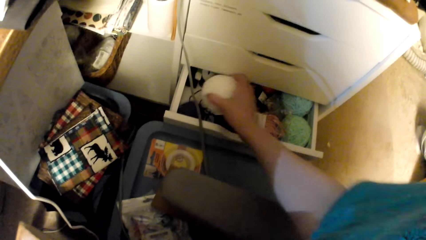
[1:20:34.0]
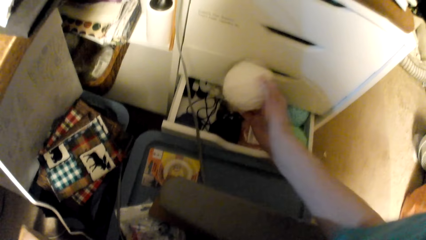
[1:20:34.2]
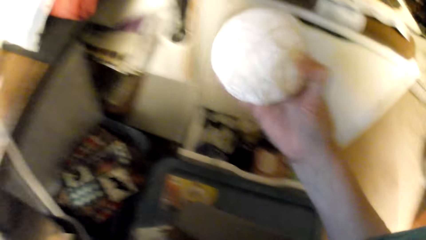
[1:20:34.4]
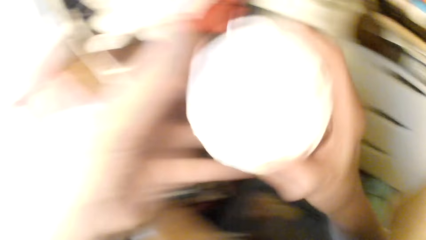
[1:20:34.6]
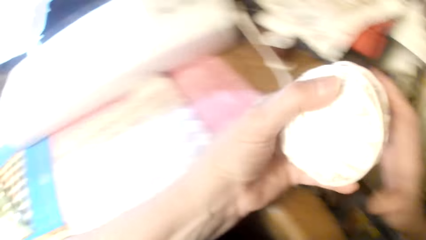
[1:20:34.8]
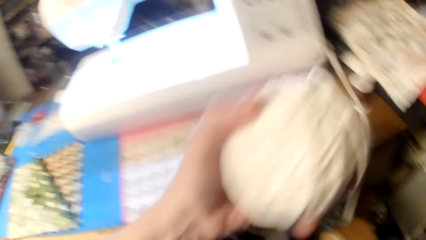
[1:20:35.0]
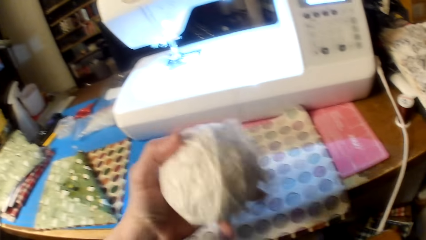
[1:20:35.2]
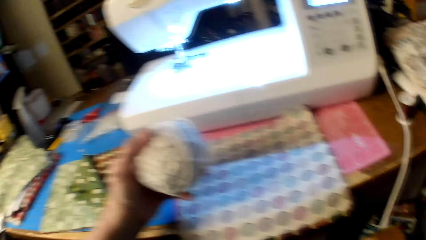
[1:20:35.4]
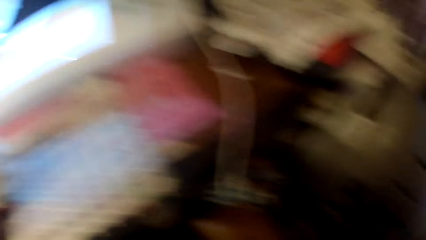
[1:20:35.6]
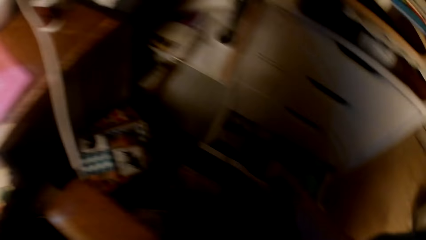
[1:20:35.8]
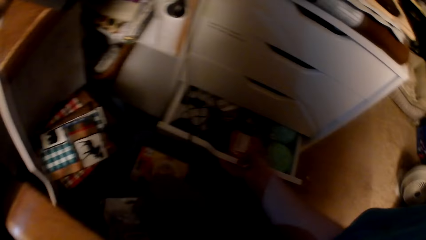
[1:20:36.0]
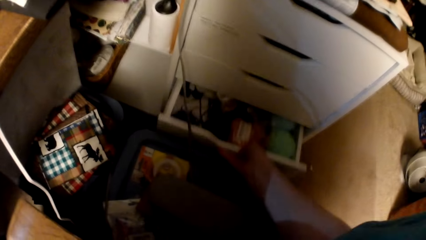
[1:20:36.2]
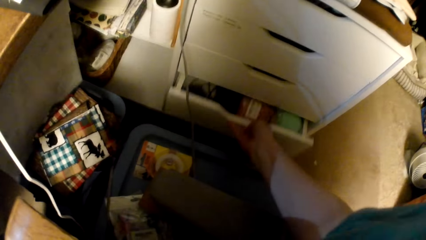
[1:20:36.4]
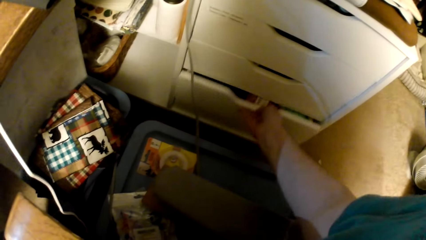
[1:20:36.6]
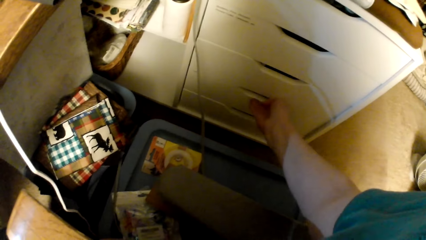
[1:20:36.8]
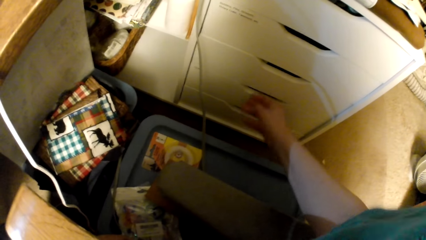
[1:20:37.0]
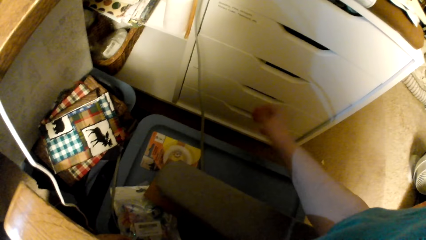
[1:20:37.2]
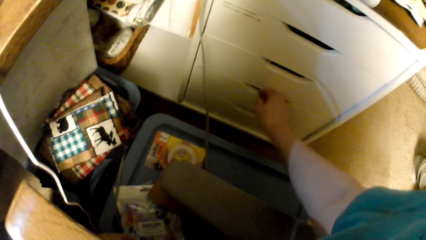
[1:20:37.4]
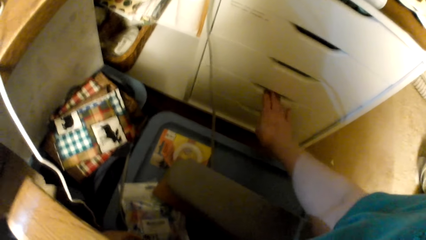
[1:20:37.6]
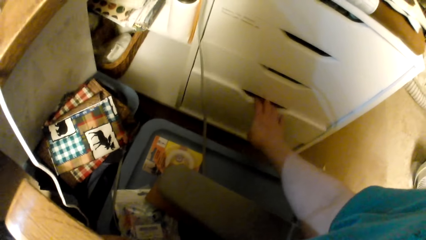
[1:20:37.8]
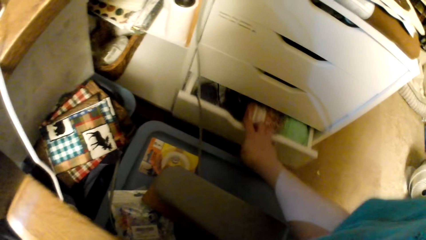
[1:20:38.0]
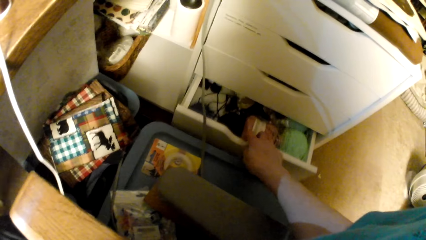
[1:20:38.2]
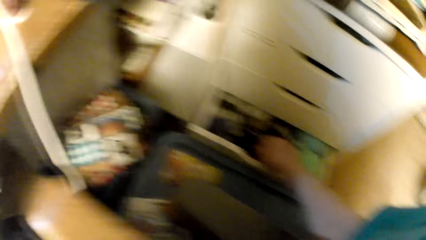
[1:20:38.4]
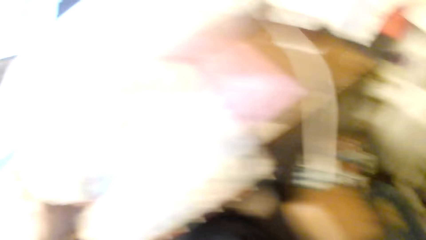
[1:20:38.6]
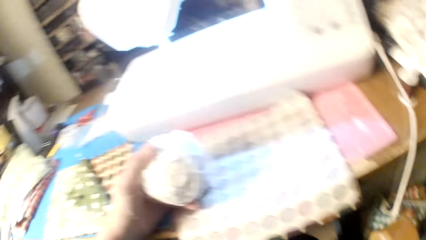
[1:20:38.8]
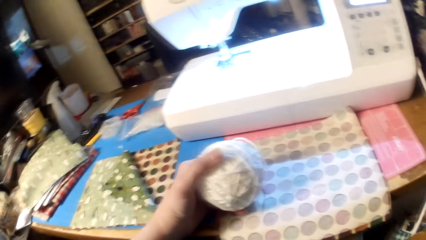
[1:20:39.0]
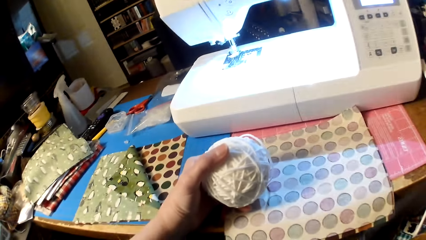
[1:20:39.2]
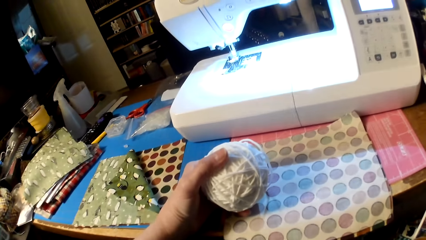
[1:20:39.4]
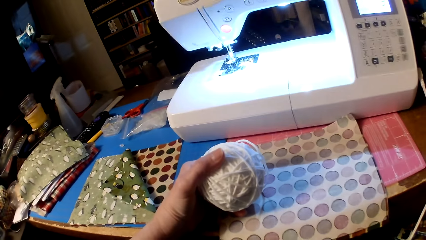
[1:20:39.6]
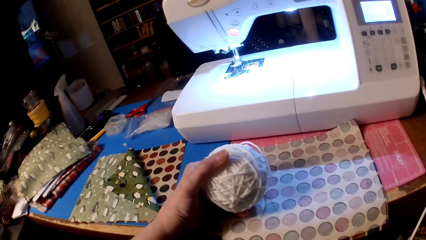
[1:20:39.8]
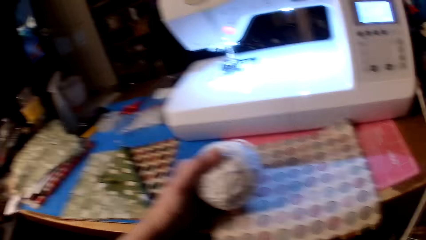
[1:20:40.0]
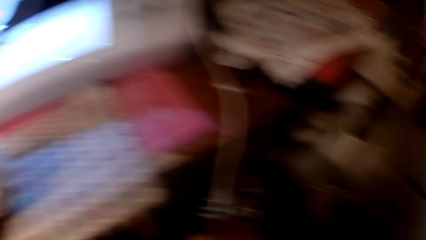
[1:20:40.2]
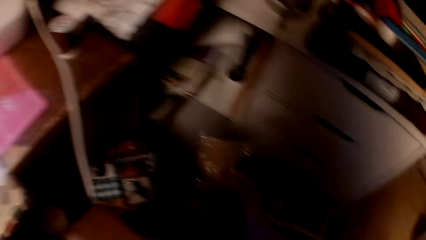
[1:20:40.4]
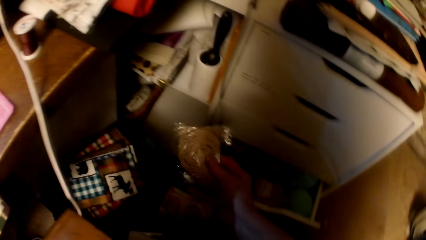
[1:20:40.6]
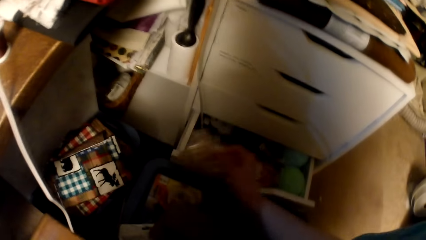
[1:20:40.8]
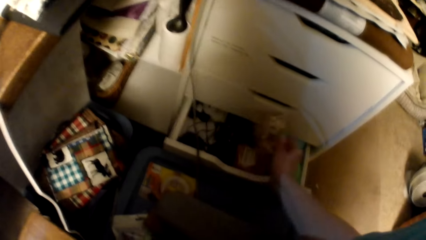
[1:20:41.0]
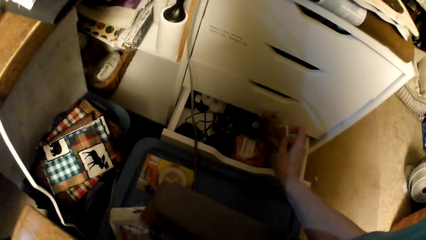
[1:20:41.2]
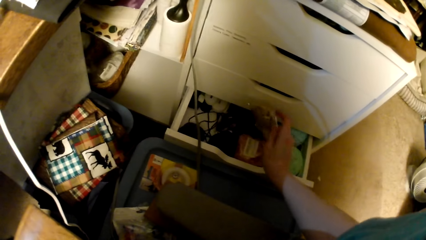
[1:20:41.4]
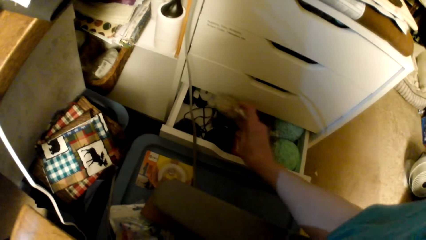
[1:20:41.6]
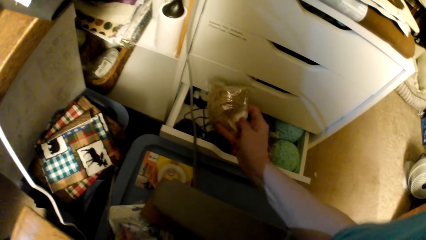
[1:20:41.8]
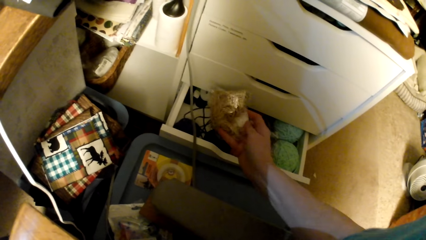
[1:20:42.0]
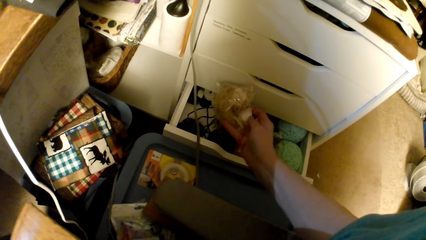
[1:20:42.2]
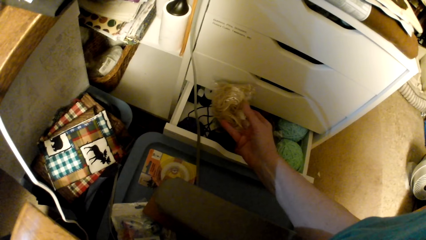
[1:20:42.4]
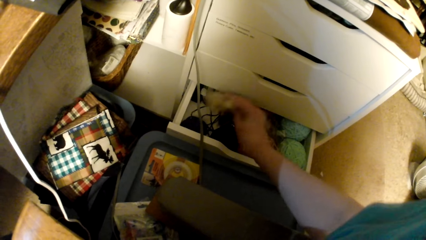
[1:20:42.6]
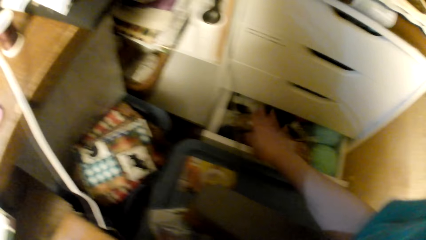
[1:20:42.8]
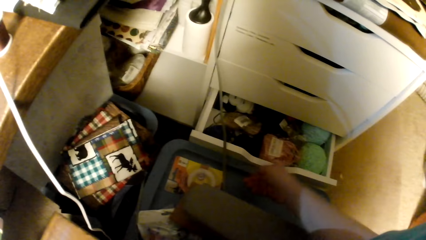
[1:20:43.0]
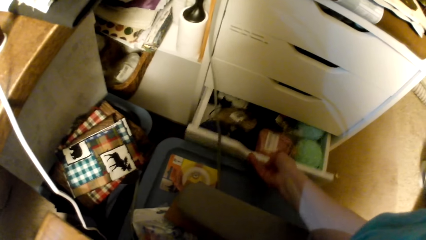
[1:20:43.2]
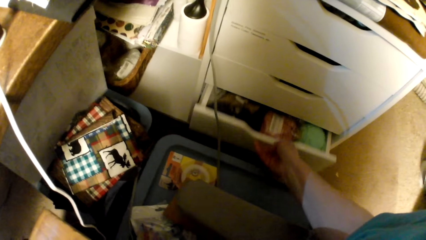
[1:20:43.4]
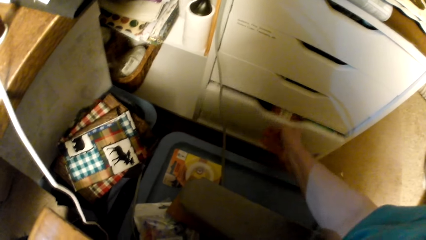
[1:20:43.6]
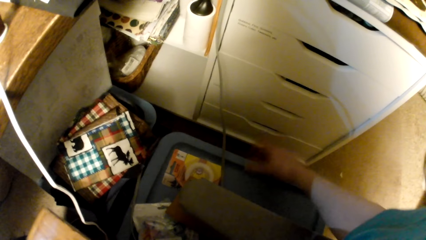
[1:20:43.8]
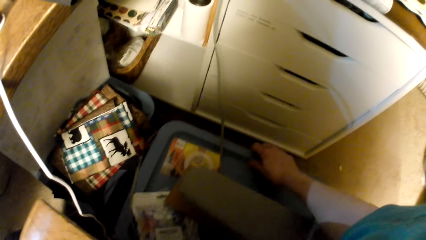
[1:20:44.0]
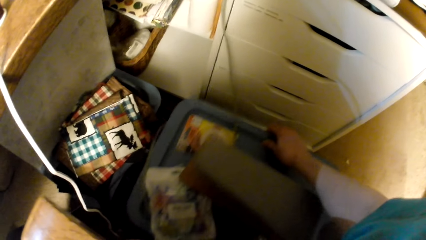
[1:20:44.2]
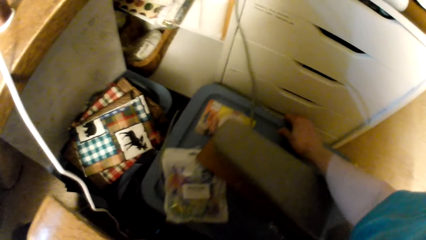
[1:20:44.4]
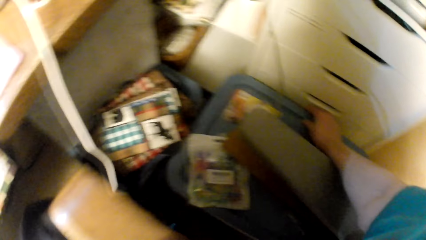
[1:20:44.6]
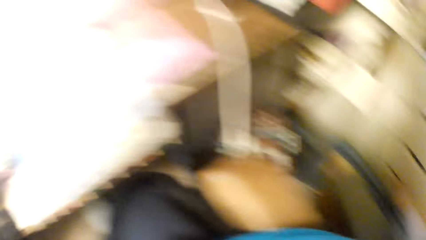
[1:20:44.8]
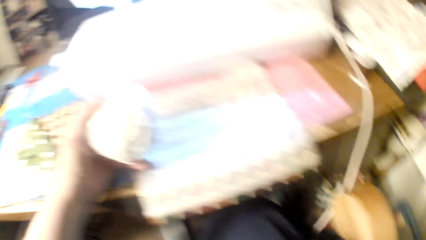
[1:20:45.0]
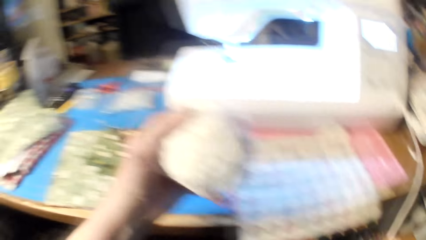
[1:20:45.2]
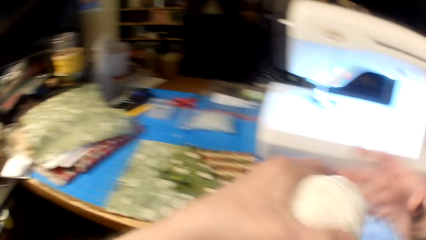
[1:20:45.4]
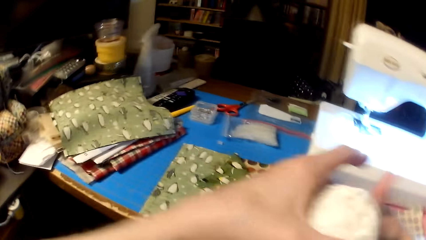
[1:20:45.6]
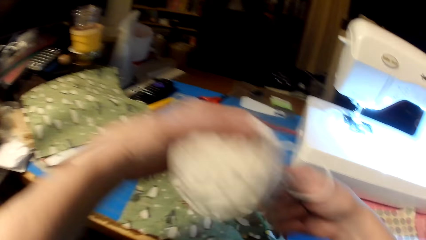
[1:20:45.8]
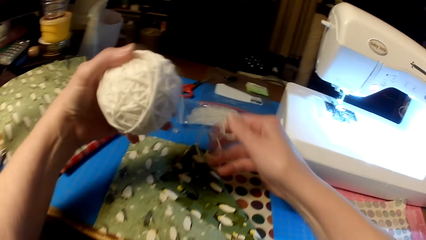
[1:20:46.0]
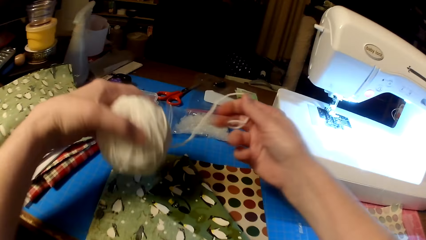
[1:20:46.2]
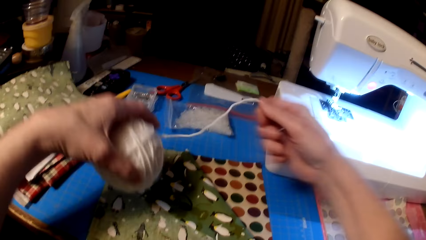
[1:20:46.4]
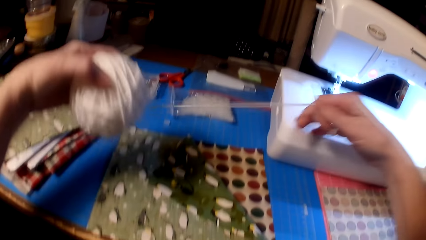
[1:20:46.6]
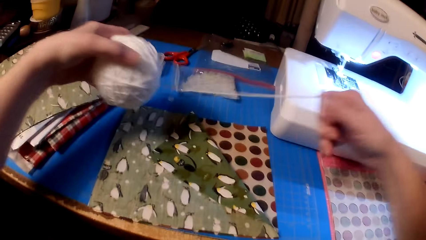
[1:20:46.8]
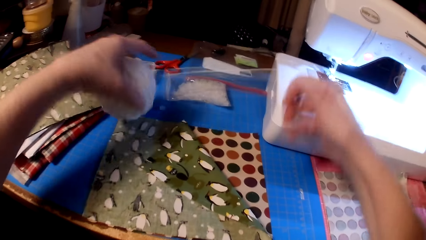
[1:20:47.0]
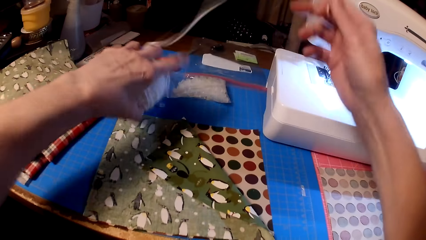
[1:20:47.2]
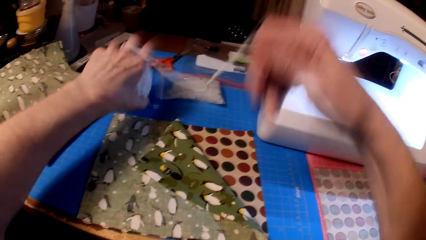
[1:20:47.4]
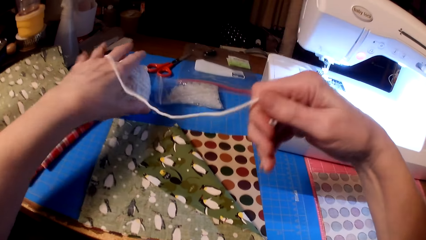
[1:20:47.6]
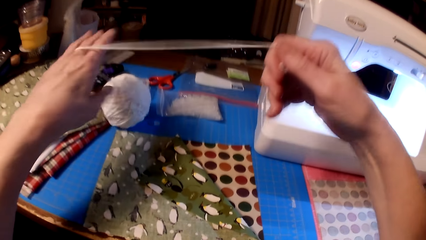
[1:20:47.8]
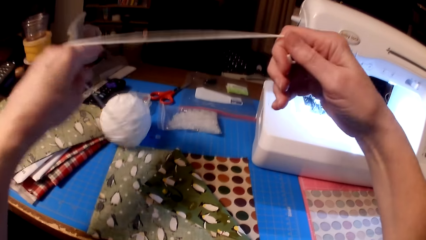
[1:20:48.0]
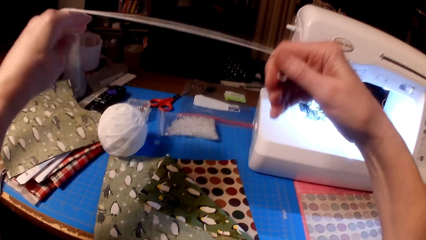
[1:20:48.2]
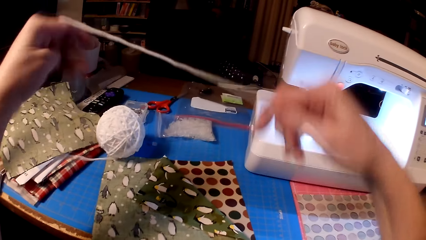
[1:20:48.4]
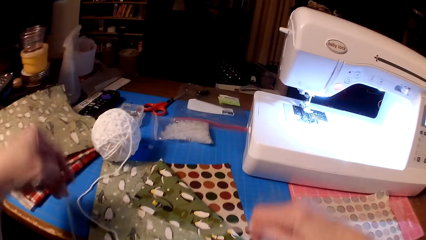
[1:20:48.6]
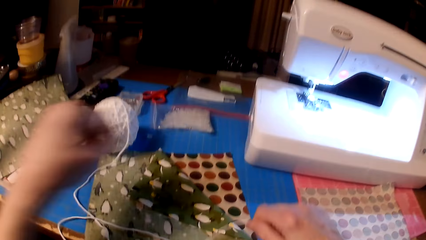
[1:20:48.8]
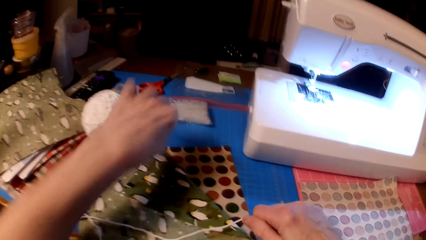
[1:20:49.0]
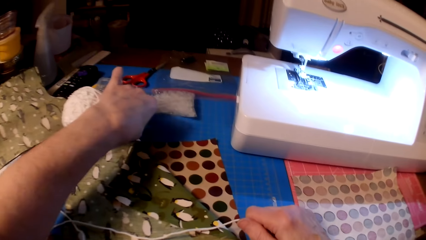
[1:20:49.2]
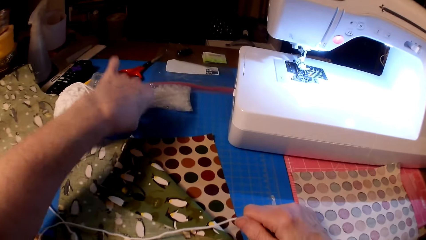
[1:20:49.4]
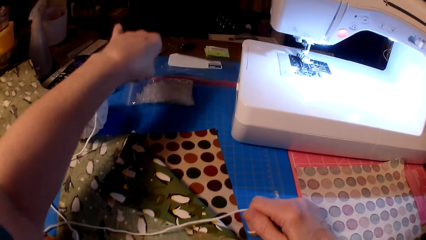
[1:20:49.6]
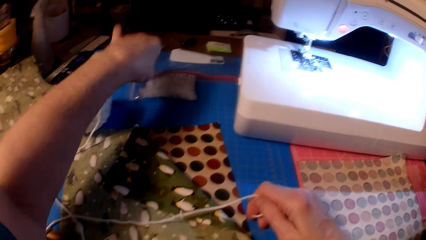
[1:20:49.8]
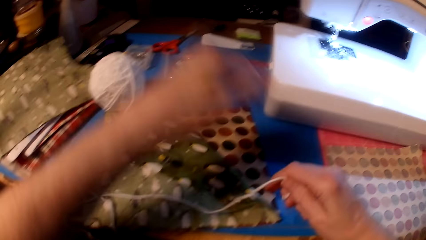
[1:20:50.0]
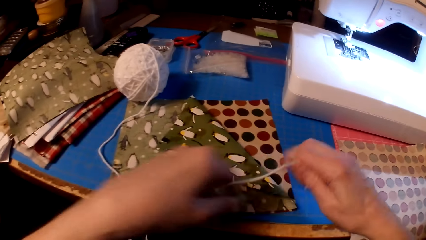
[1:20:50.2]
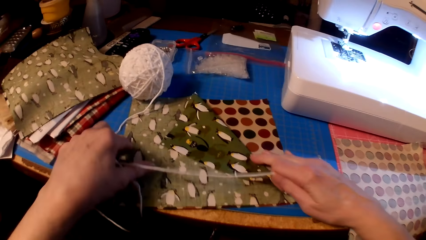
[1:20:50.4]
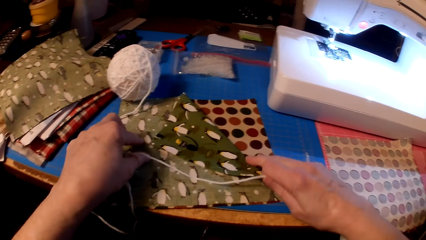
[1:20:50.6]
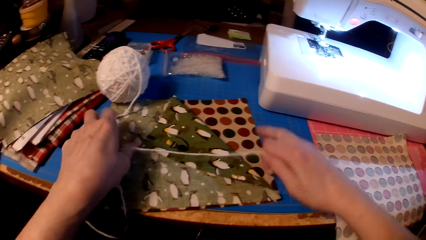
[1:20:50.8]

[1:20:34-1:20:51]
The camera wearer picks up the thread or yarn. They close the drawer. They open the drawer. They look around. They look at the drawer. They close the drawer. They move the bucket. They unwind the thread. They hold the yarn.
